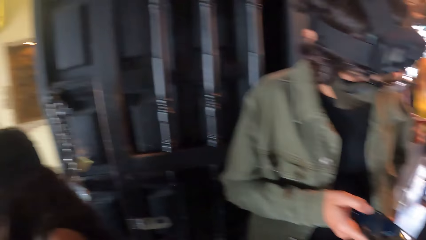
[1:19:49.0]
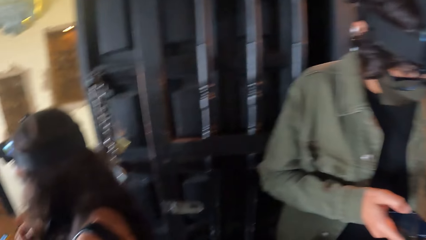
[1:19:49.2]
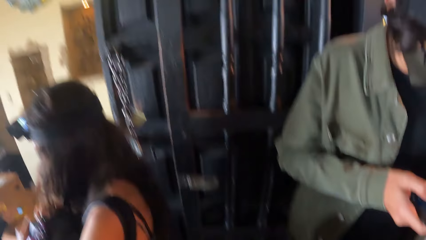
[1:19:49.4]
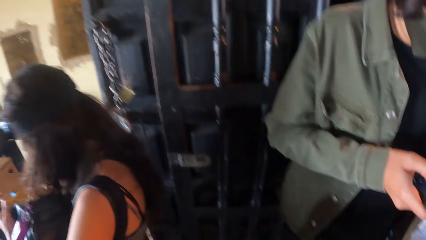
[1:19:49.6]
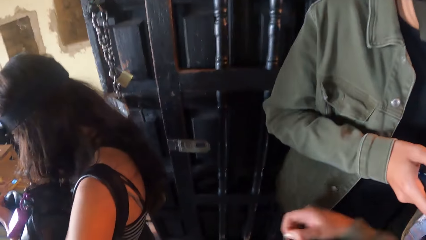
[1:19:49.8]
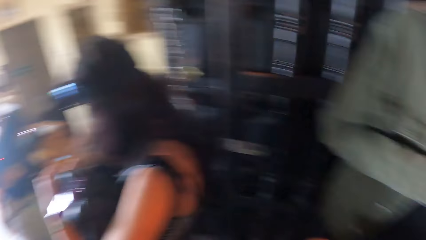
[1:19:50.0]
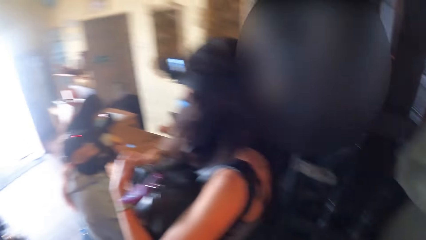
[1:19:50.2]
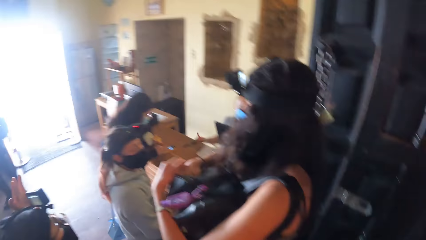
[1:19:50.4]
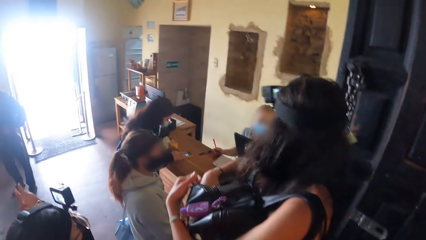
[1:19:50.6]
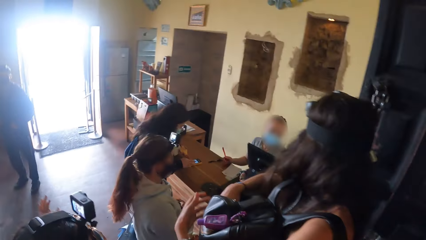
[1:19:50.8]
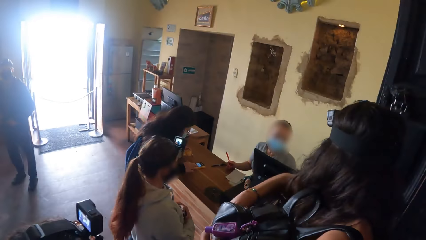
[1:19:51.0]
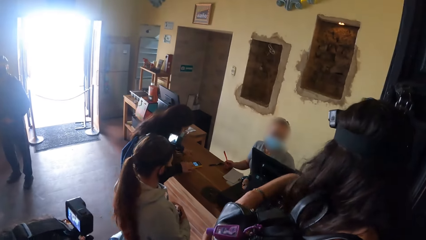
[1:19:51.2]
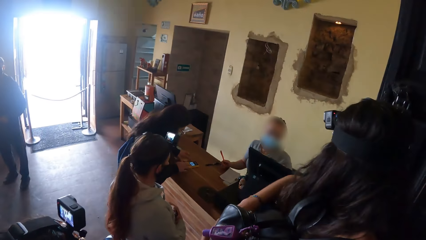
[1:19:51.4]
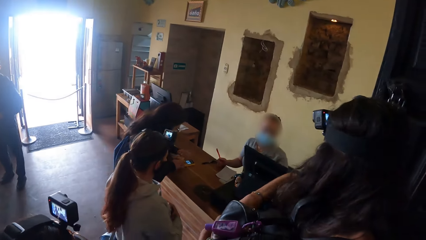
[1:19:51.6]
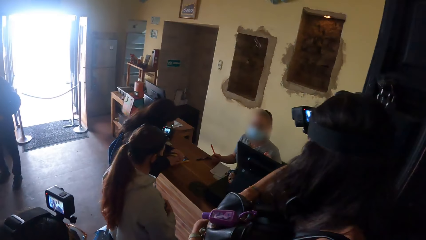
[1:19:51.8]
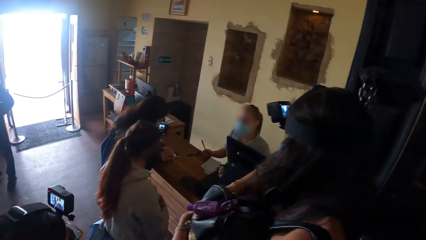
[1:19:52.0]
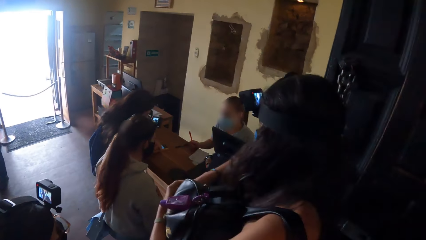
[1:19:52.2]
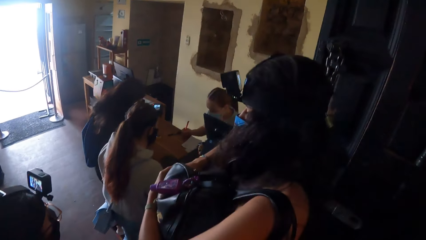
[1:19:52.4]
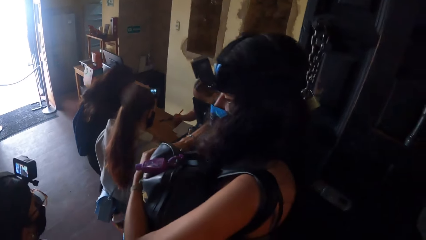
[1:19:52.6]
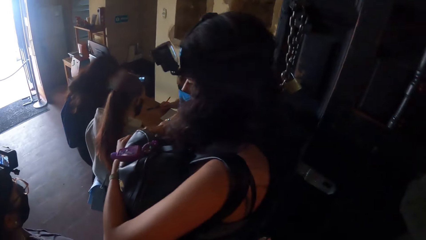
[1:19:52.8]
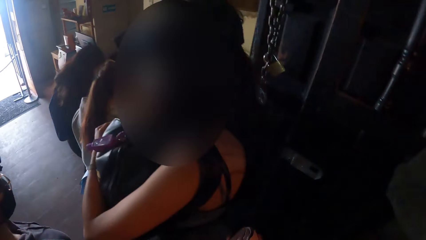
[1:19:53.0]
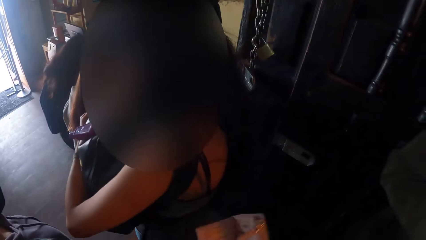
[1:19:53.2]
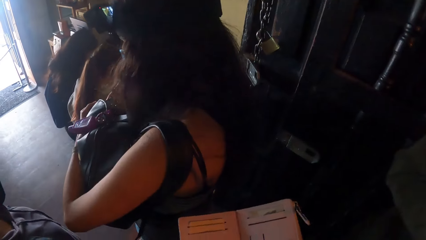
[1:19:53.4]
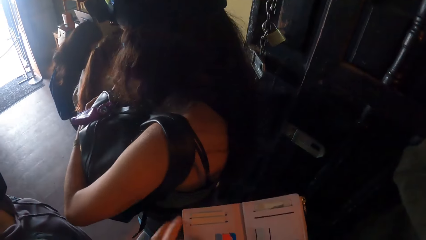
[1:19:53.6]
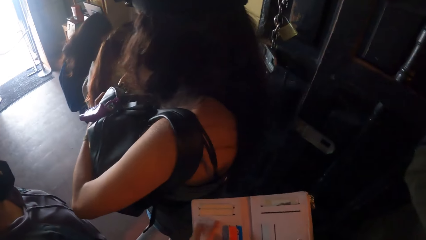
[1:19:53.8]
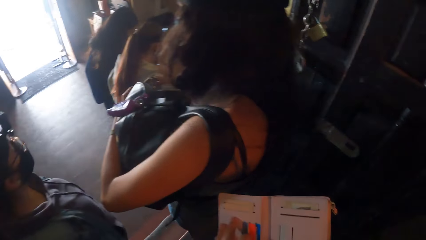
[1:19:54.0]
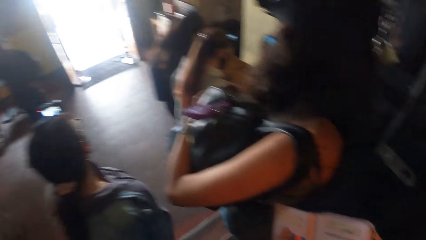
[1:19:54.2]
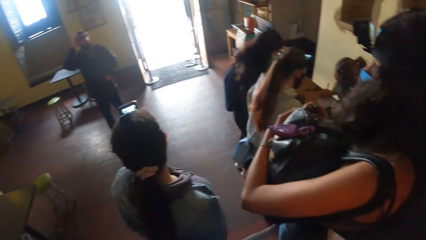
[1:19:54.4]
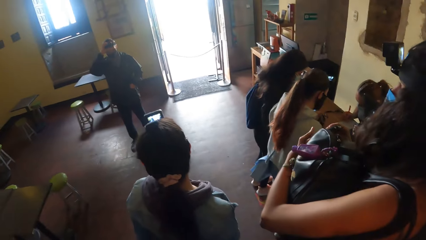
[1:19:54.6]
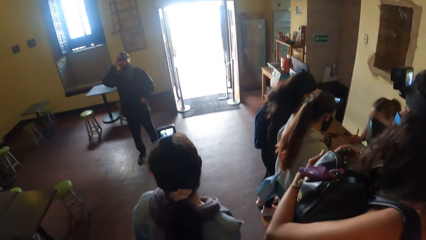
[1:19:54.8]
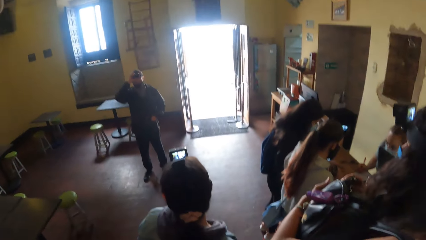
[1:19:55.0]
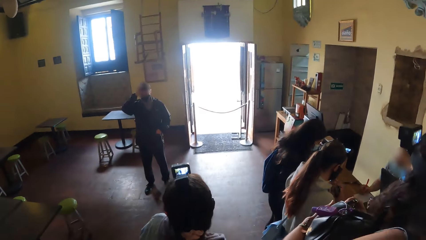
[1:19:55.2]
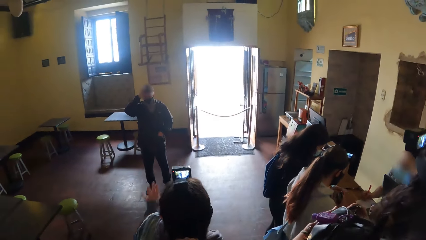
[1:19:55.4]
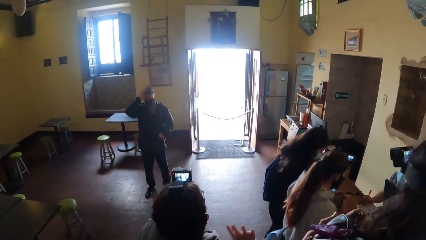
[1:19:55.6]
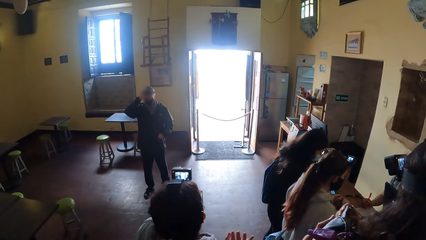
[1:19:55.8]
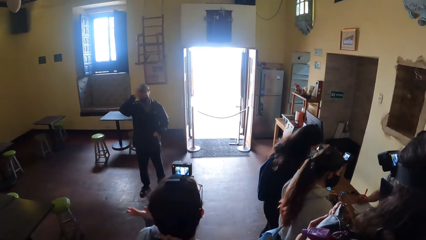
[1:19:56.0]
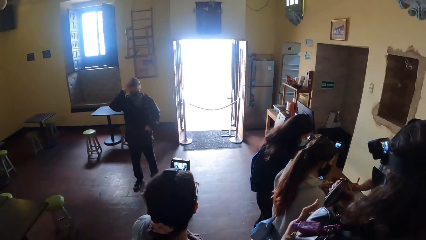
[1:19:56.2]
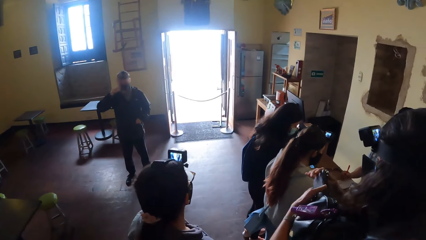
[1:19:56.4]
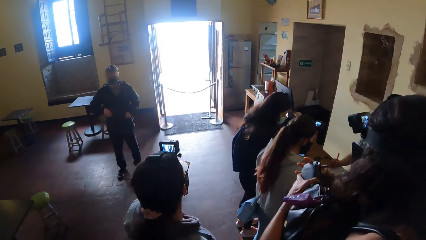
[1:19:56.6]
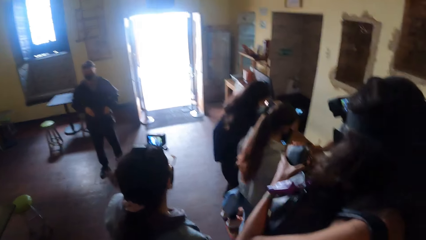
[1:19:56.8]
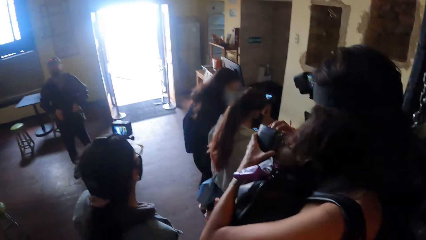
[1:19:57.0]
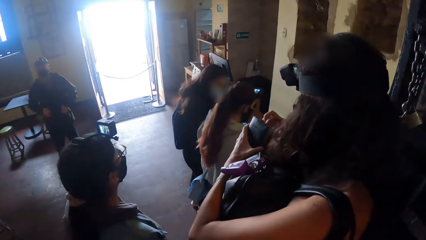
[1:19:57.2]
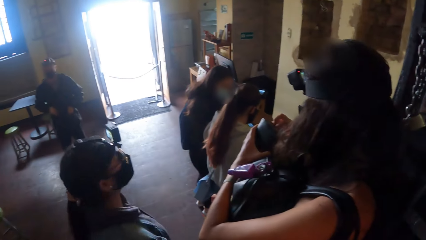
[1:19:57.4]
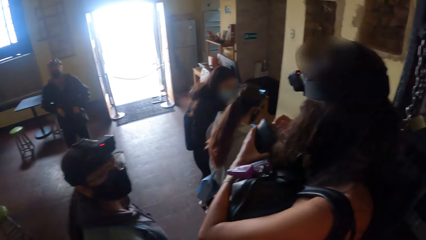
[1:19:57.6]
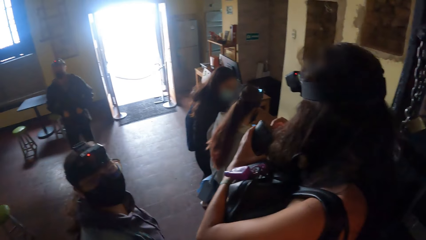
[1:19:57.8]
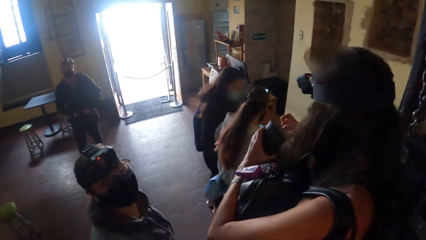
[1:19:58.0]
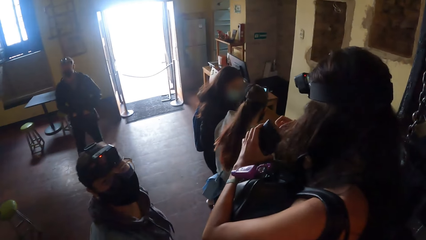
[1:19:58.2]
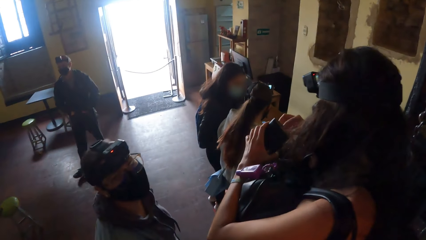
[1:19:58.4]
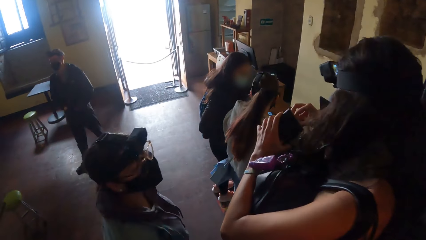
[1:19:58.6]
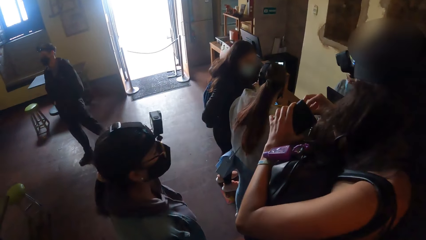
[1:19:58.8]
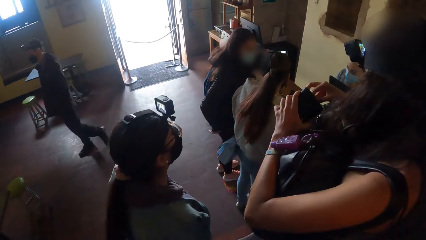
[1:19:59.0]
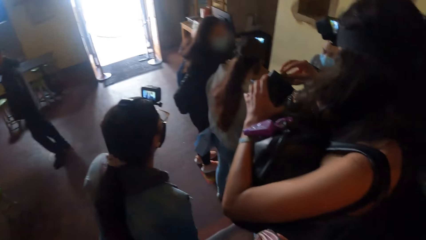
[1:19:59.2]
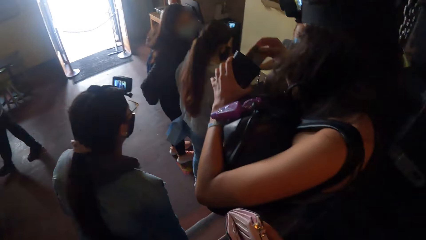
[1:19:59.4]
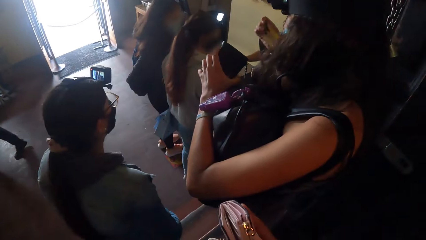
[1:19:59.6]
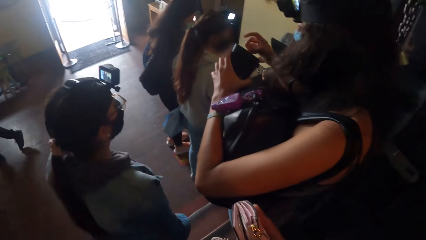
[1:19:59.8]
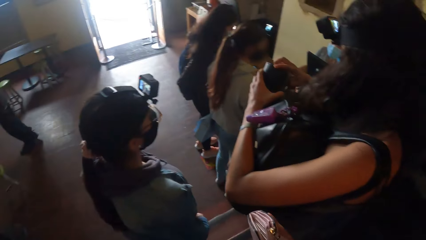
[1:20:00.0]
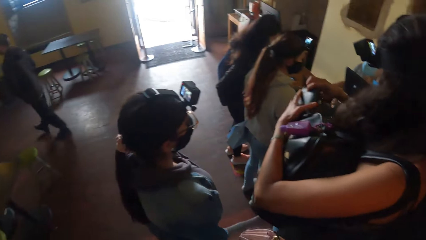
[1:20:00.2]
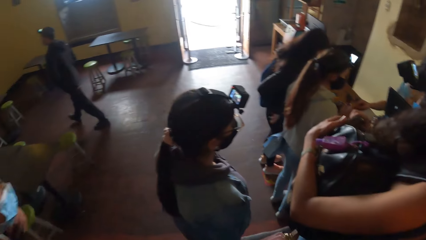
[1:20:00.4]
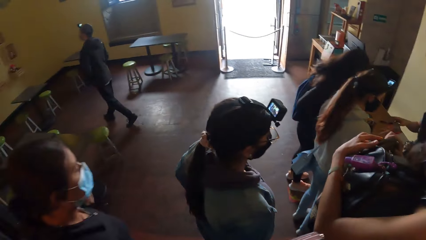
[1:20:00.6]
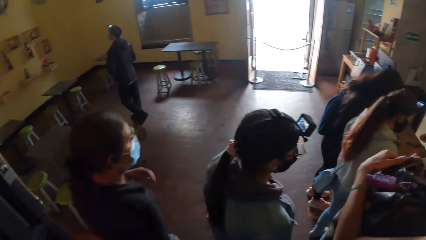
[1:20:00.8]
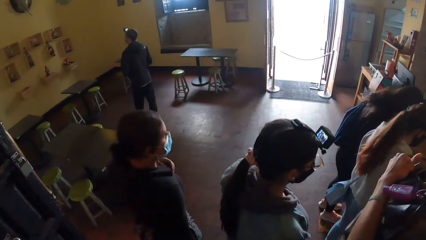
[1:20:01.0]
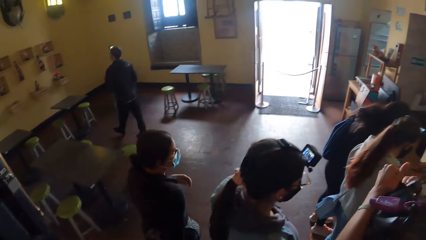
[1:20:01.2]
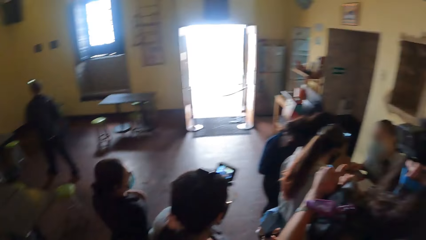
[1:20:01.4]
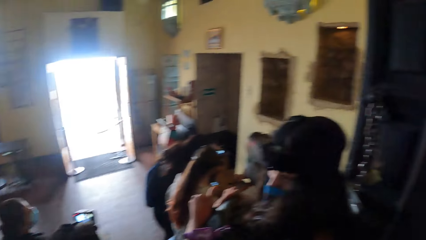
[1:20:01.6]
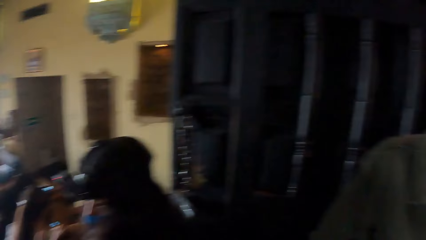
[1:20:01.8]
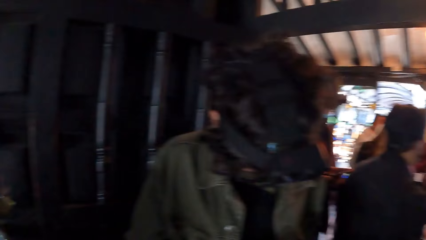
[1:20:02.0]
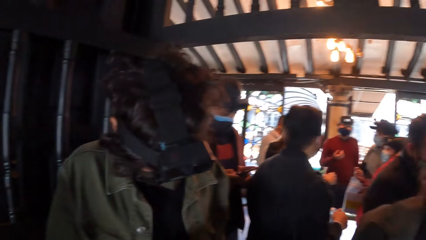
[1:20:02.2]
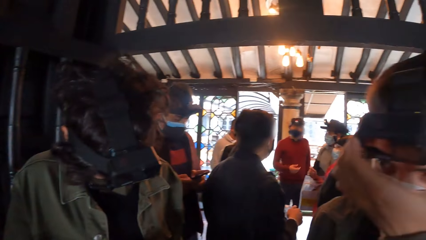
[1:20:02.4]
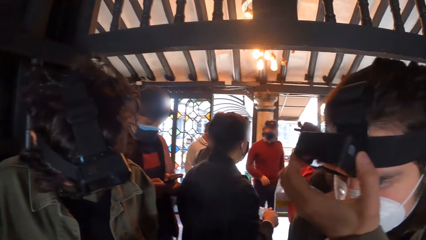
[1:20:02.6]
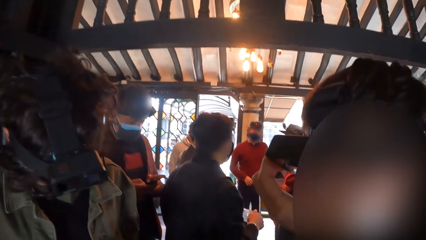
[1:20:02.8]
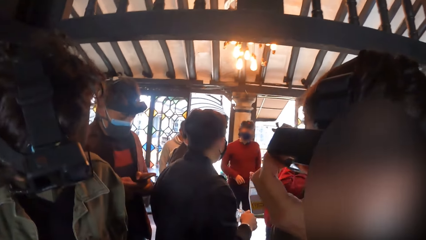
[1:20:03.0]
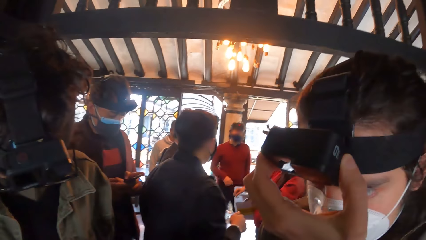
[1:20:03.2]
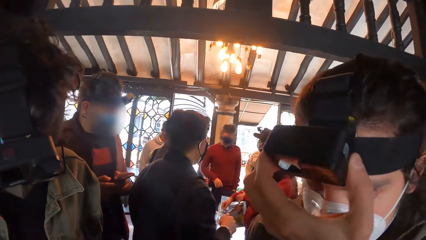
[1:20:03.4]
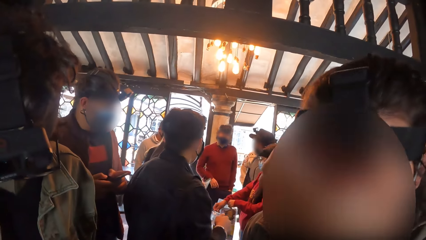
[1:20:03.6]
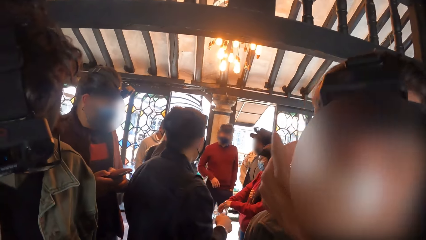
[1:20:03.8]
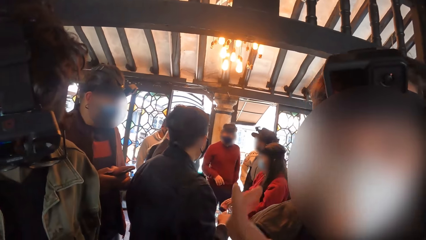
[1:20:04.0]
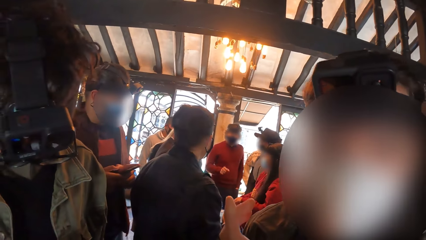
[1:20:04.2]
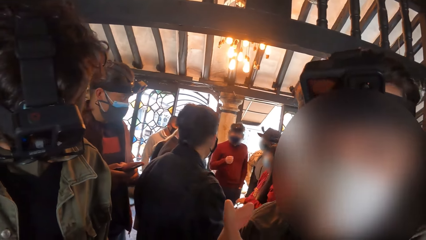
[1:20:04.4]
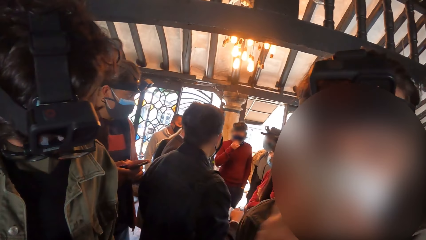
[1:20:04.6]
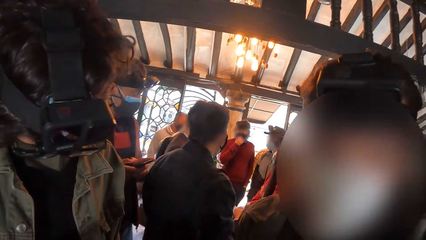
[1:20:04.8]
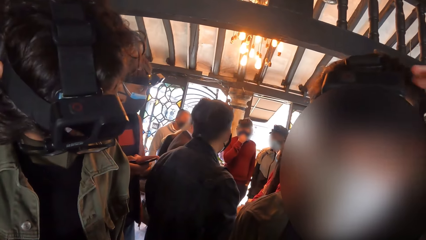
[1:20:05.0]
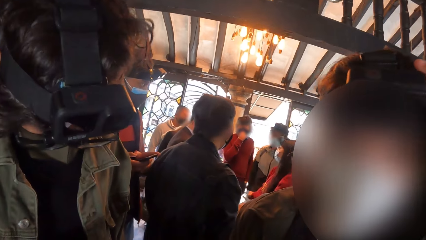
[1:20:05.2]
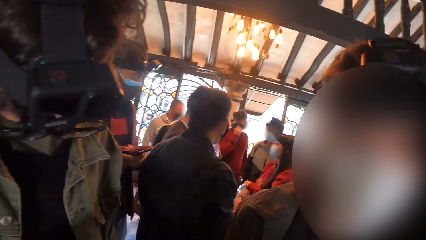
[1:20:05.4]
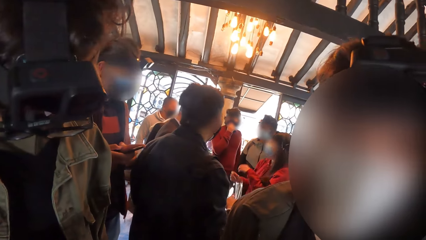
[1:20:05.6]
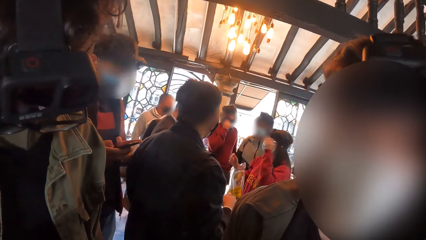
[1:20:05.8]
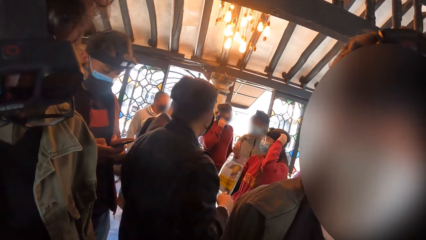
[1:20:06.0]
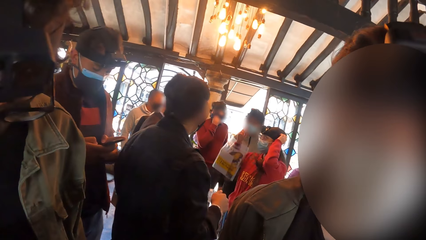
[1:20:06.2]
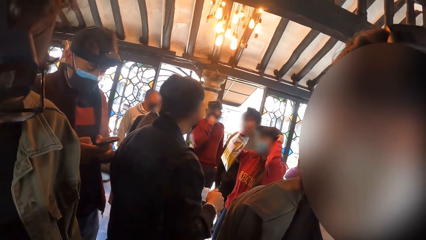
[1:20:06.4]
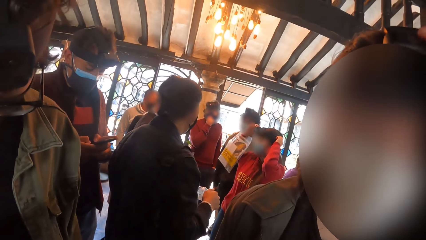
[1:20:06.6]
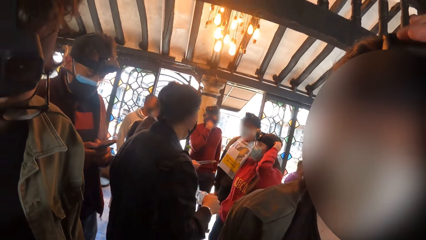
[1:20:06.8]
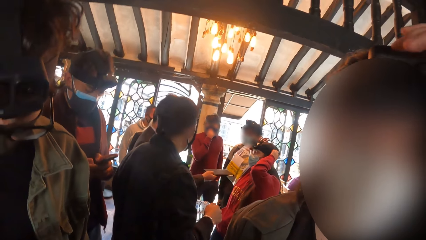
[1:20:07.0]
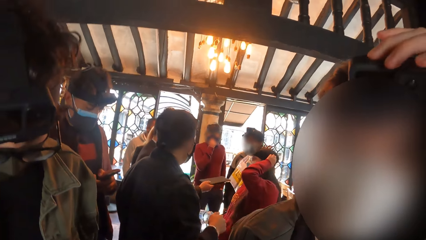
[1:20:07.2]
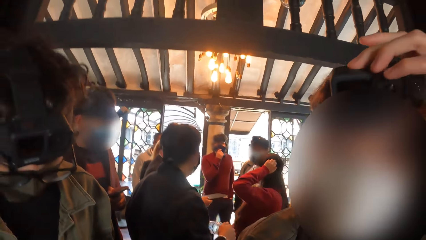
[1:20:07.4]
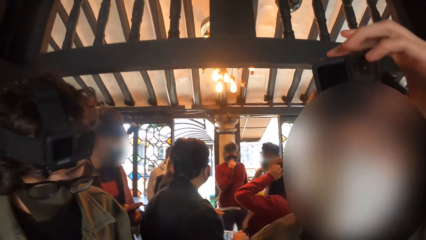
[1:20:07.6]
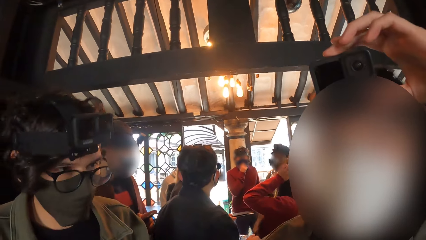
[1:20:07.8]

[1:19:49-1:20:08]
The camera wearer opens a diary with his hands. A man adjusts the camera on his head with his left hand. The camera wearer interacts with the man. A woman adjusts her hair with her hands.
